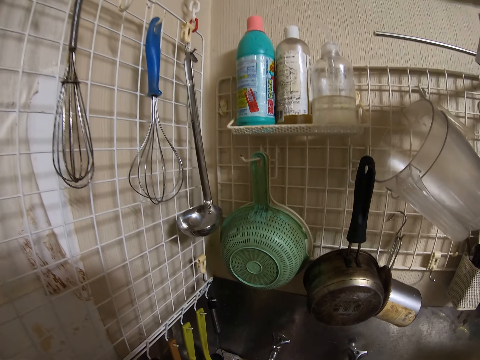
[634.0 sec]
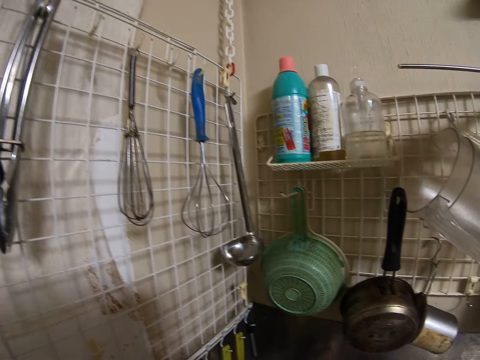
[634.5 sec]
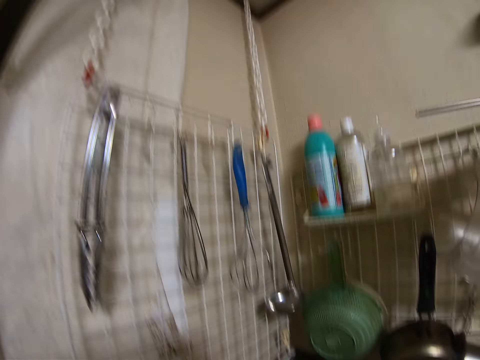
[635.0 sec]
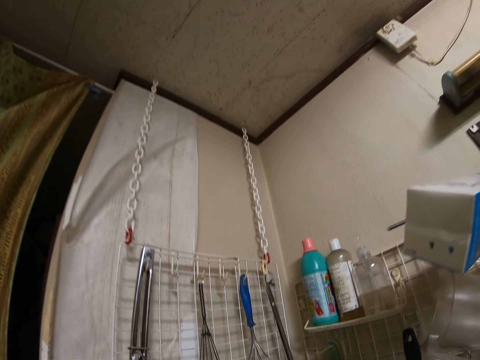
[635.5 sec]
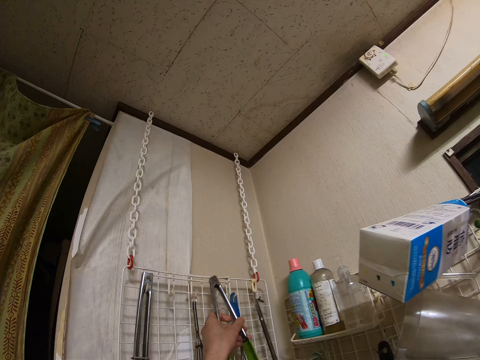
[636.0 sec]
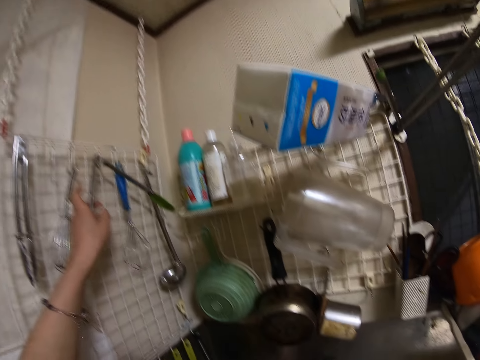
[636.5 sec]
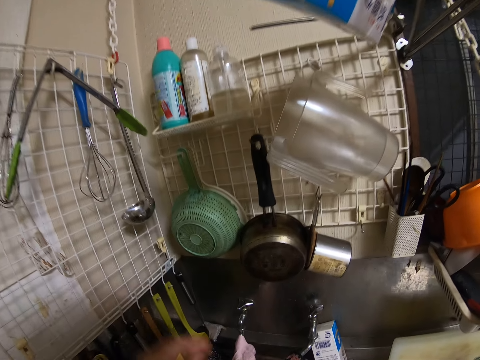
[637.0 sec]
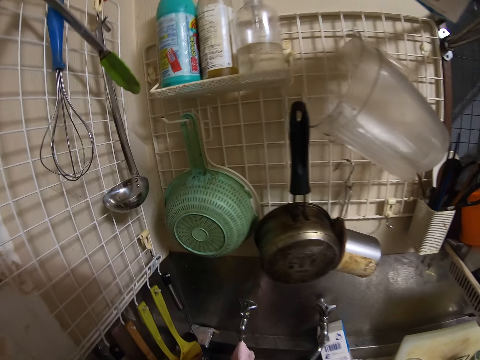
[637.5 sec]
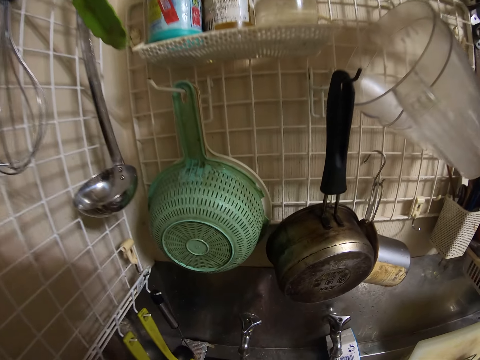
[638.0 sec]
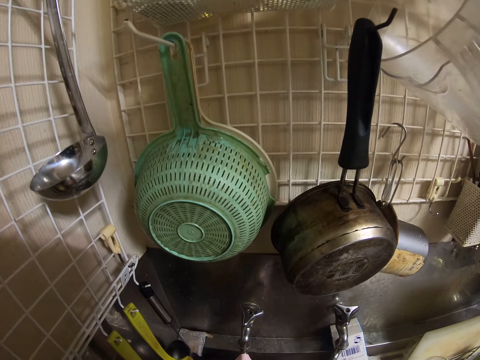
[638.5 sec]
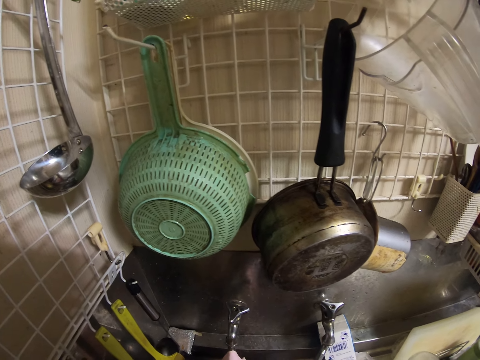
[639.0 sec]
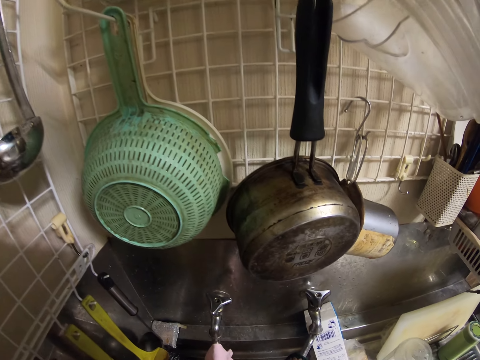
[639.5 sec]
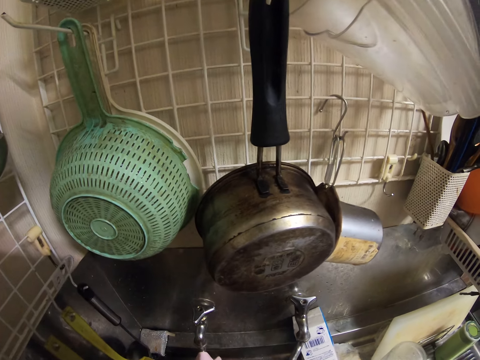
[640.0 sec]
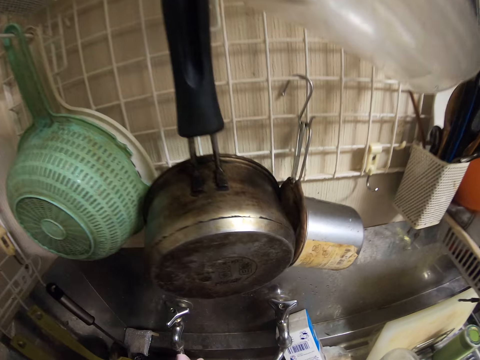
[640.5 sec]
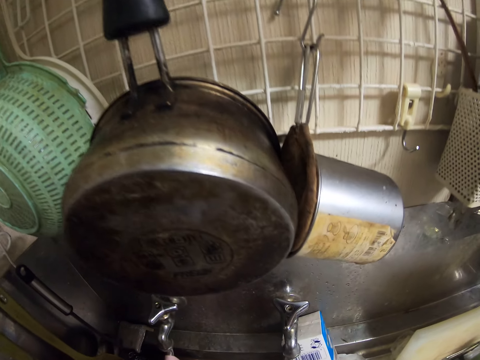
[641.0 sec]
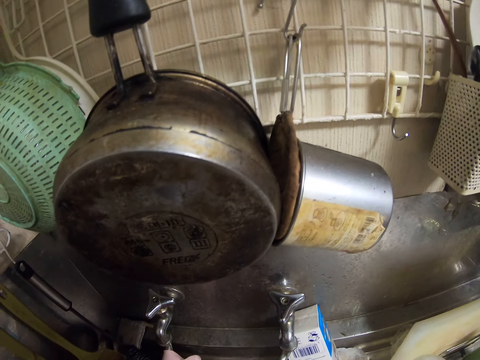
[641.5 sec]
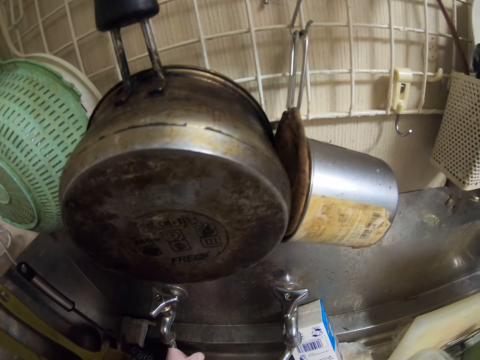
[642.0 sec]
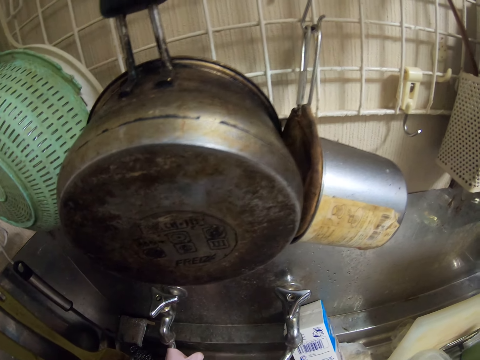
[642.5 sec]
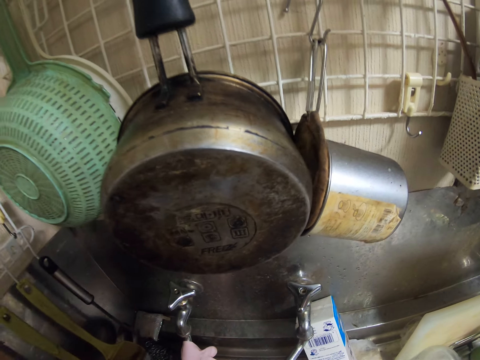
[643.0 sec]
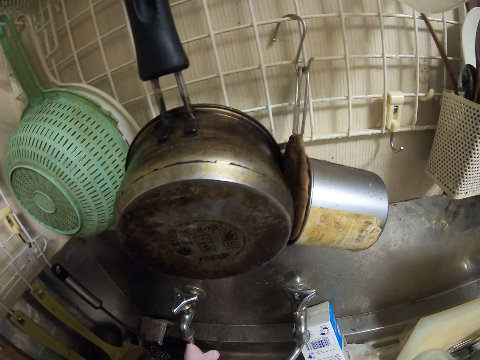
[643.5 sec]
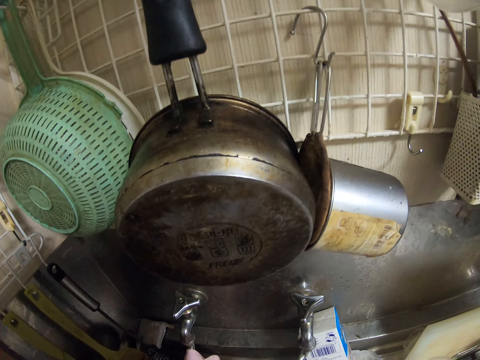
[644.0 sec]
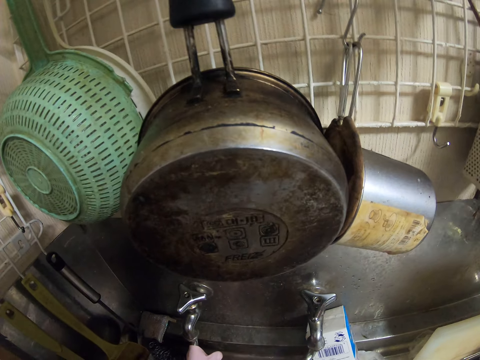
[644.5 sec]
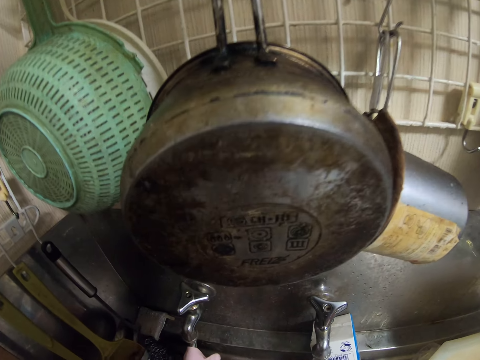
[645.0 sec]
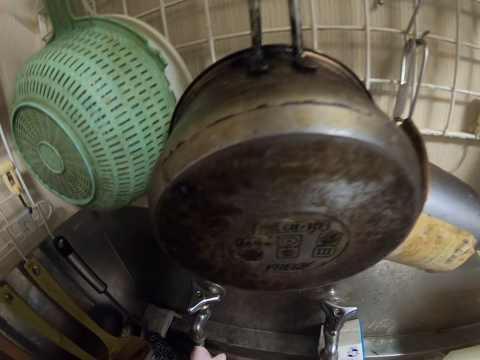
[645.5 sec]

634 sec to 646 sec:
The camera wearer closes the tap. They hang the tongs on the kitchen wire mesh. They wash a pot with tap water.

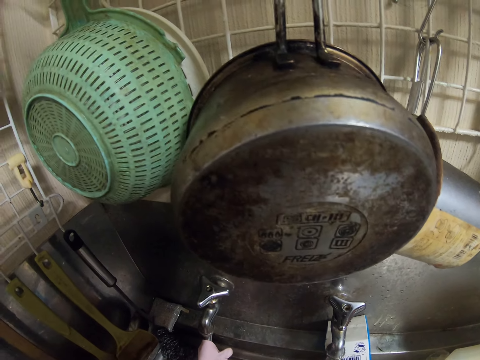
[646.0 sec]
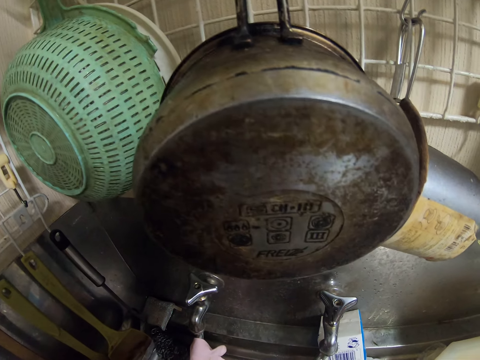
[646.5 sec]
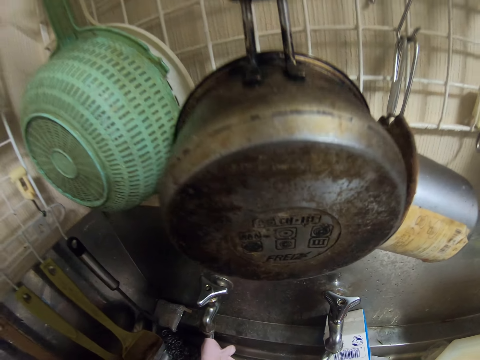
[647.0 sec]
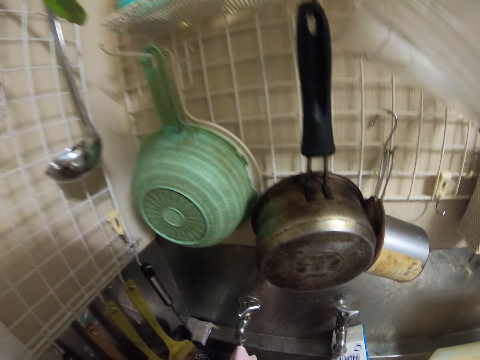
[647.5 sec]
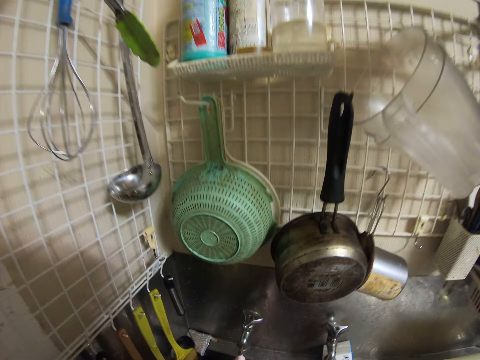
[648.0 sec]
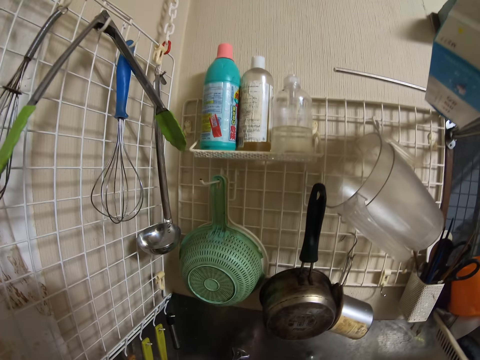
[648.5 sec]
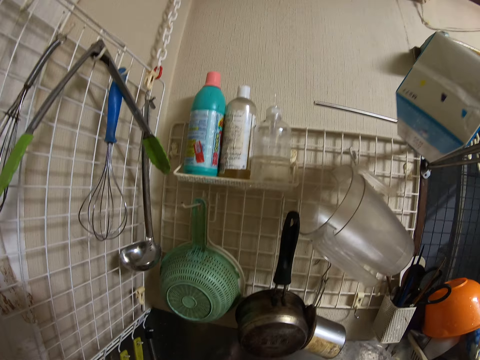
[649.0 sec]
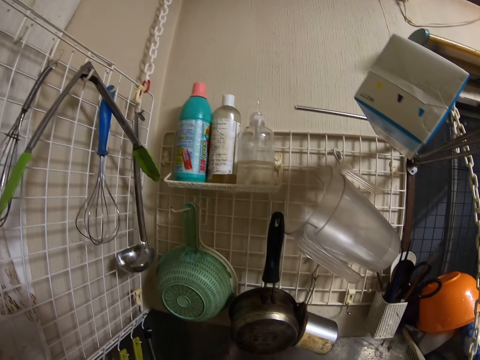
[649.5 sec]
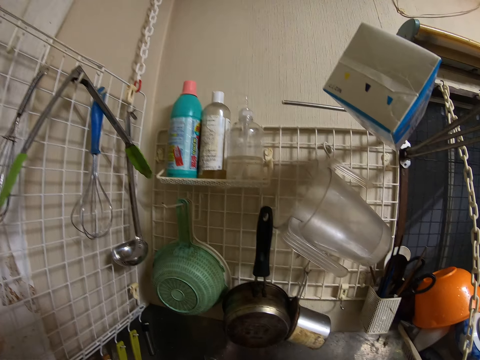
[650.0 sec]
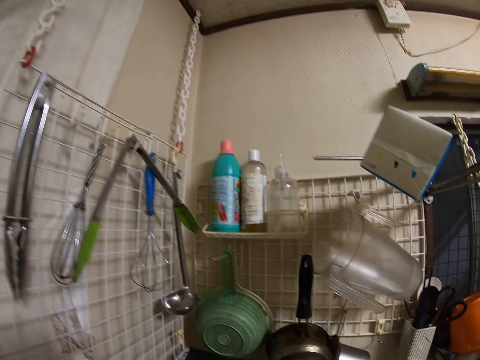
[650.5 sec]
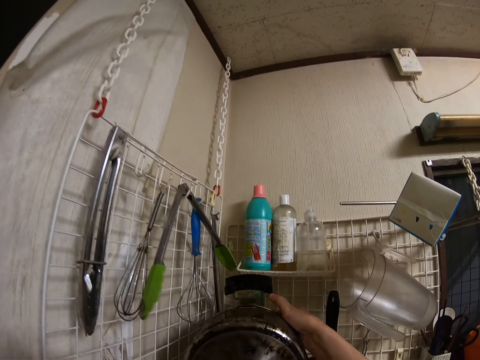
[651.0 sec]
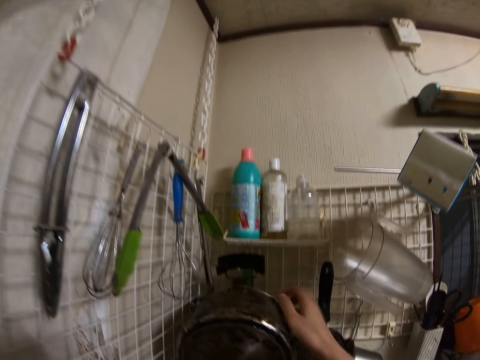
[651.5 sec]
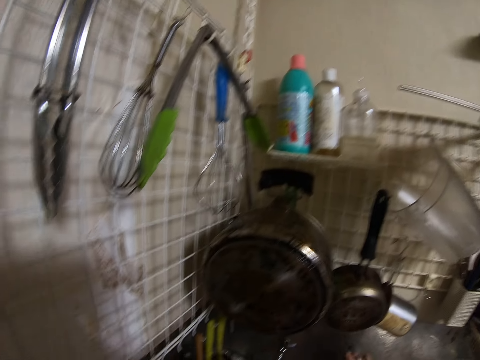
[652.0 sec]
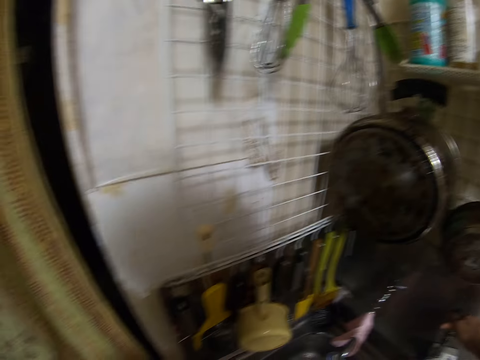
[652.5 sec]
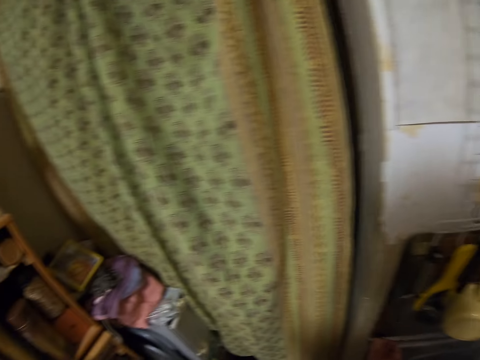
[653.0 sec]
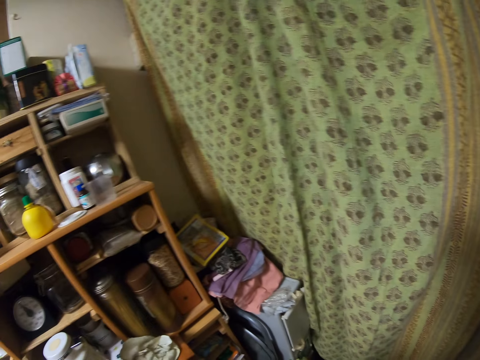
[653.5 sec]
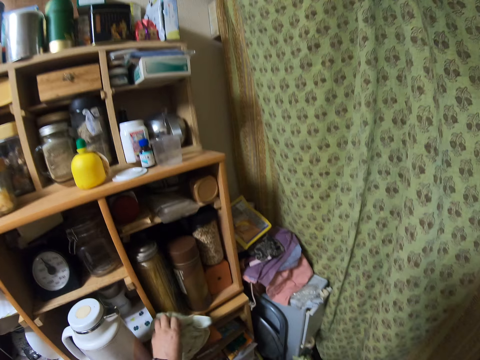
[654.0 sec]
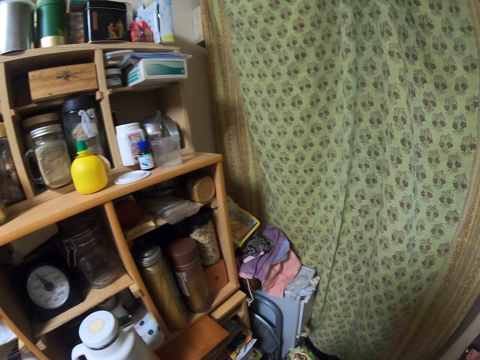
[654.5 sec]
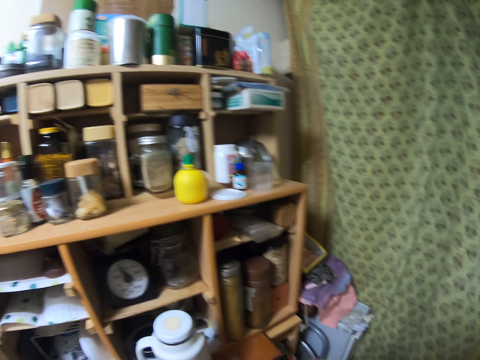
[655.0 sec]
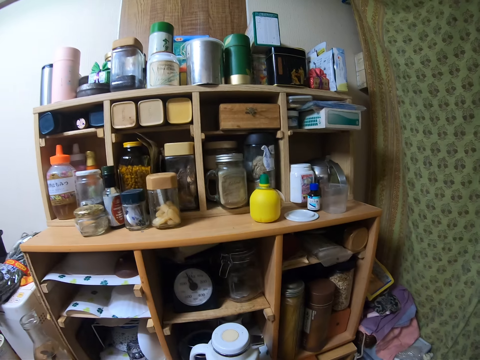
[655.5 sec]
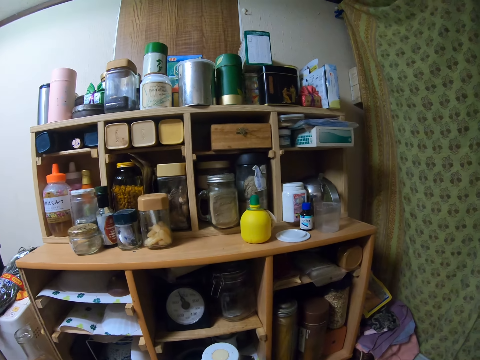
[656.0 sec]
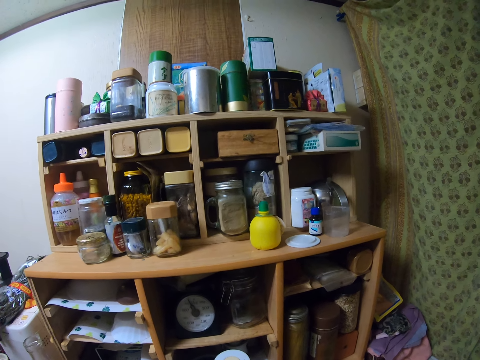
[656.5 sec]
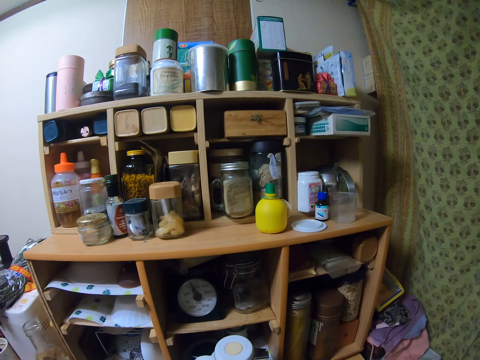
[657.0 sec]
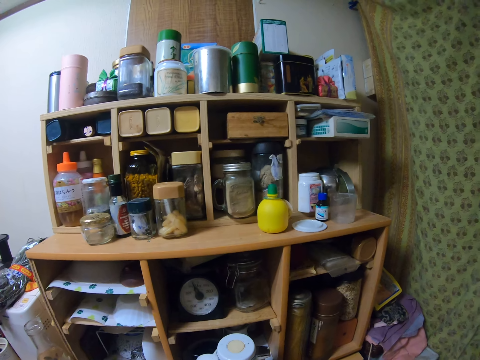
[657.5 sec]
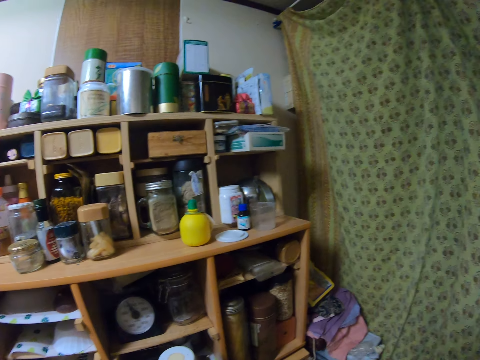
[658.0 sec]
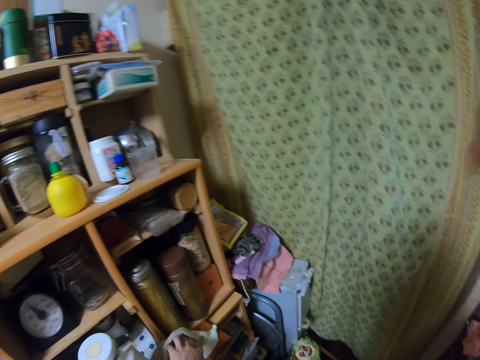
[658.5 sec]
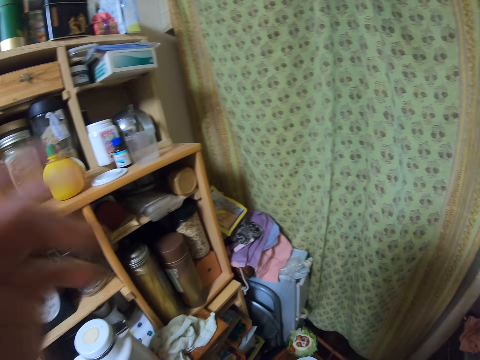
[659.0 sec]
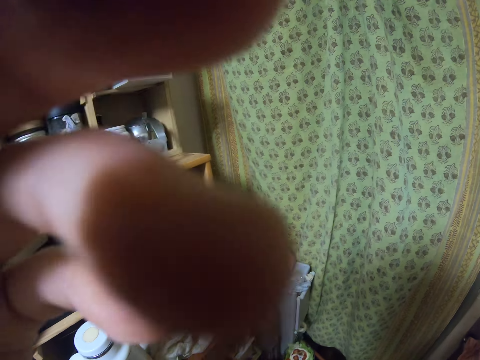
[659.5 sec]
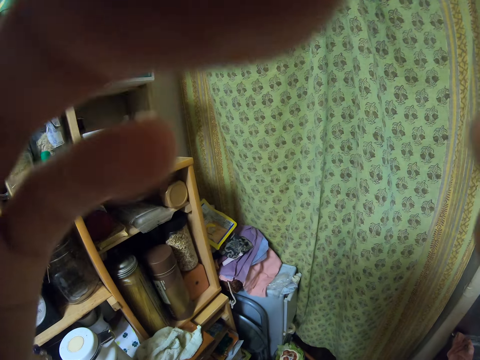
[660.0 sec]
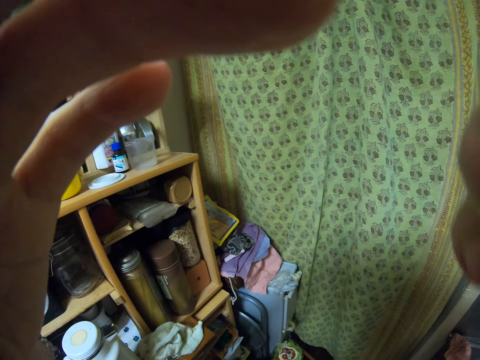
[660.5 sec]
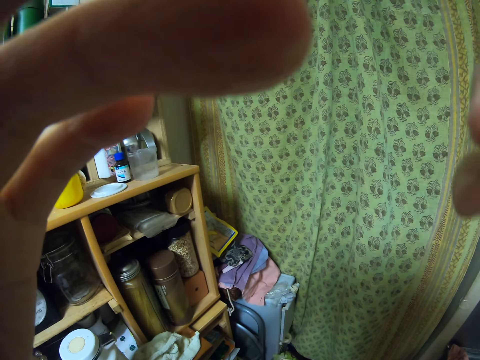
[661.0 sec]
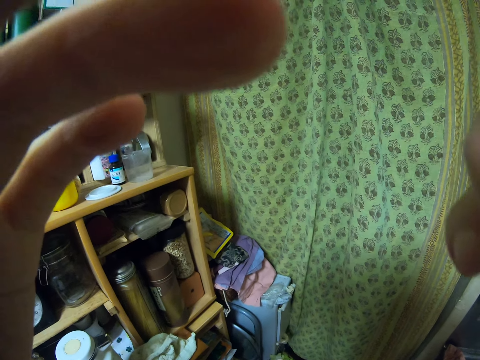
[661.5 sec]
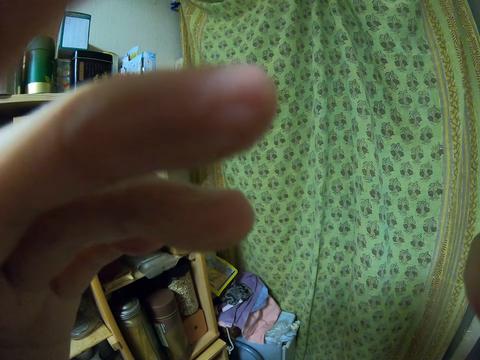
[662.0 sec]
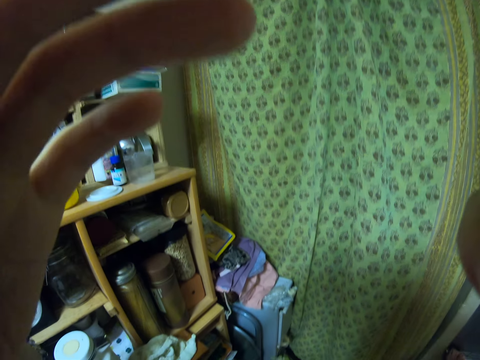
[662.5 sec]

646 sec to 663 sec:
The camera wearer hangs the pot on the kitchen wire mesh. She picks up the napkin on the table. She wipes her hand with the napkin. She drops the napkin on the table. She adjusts her glasses.
